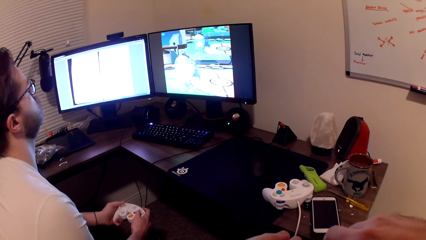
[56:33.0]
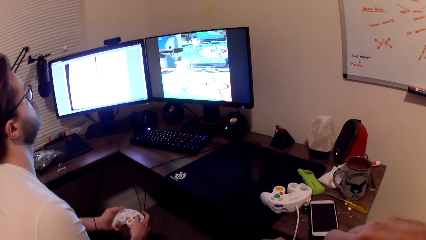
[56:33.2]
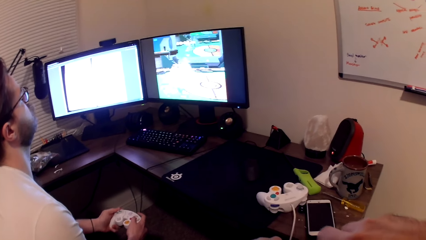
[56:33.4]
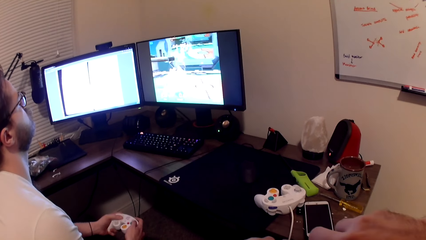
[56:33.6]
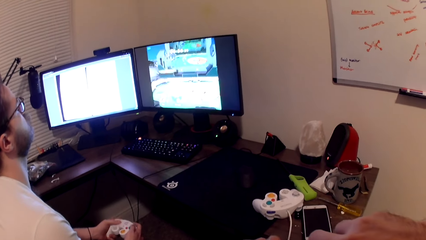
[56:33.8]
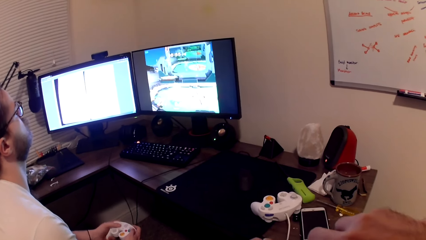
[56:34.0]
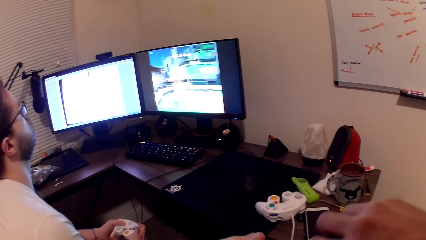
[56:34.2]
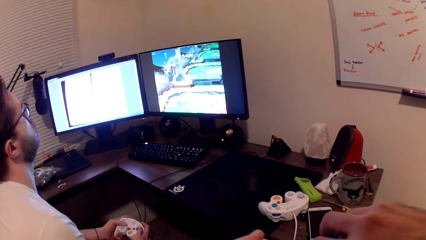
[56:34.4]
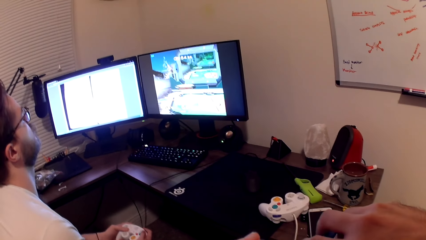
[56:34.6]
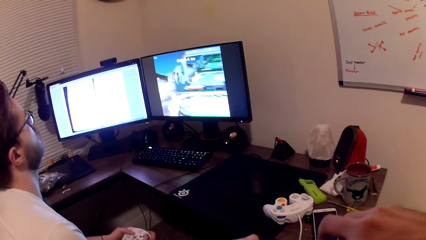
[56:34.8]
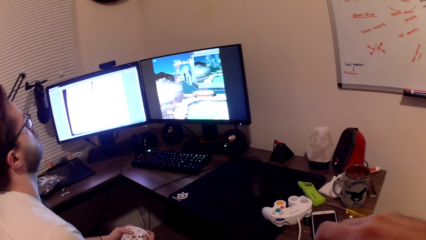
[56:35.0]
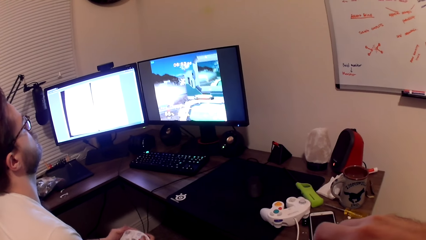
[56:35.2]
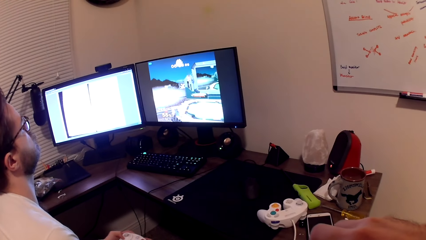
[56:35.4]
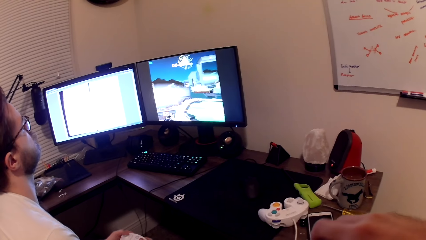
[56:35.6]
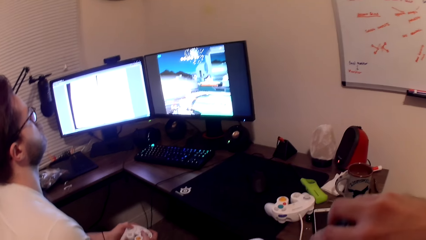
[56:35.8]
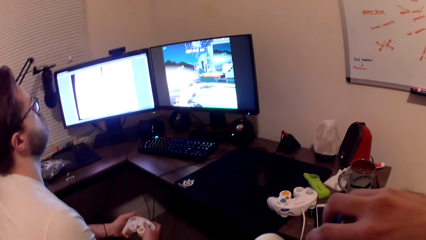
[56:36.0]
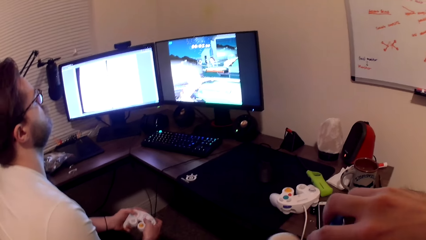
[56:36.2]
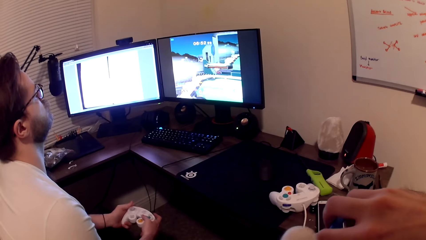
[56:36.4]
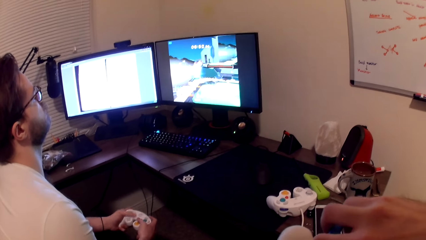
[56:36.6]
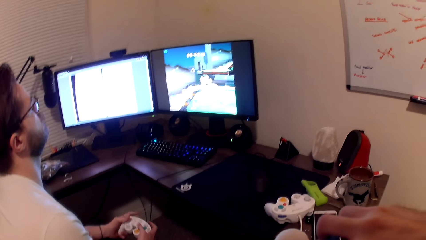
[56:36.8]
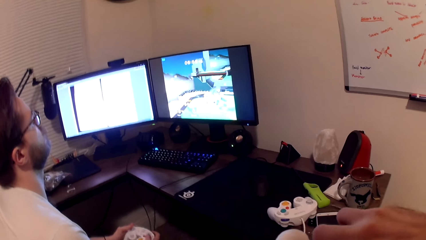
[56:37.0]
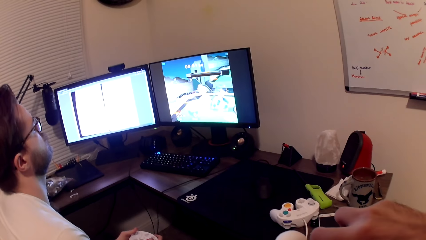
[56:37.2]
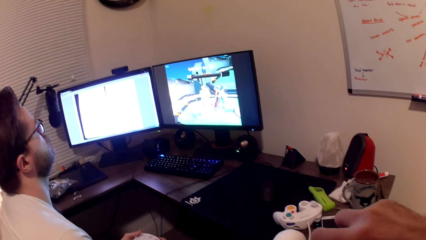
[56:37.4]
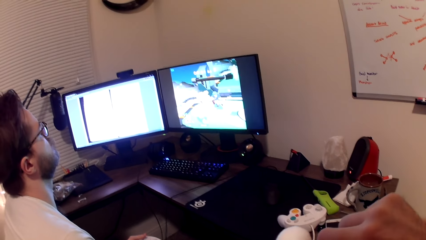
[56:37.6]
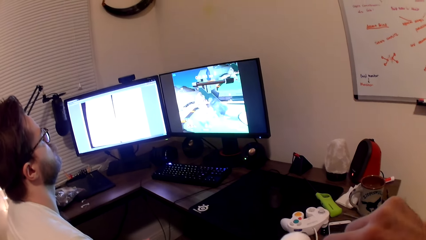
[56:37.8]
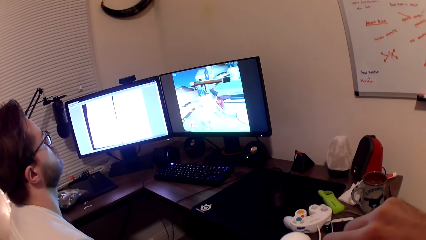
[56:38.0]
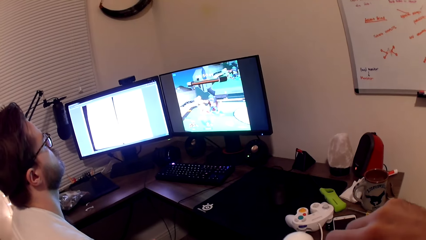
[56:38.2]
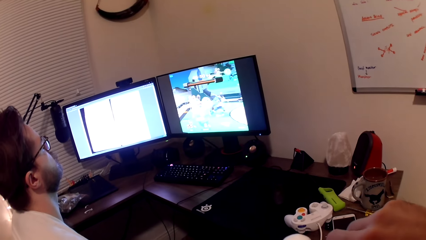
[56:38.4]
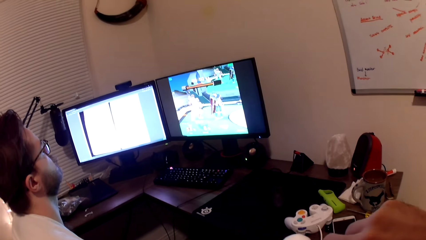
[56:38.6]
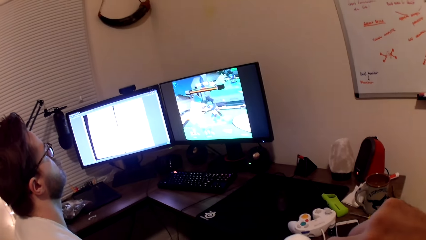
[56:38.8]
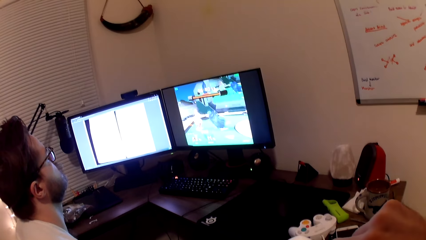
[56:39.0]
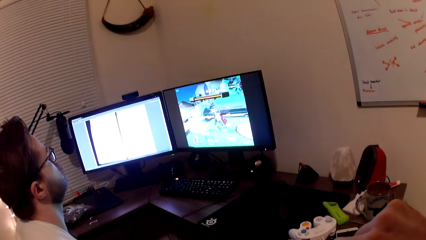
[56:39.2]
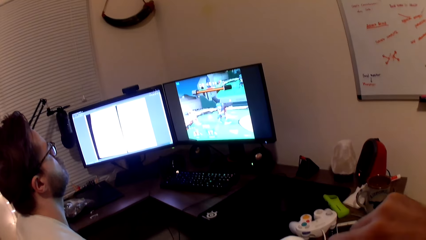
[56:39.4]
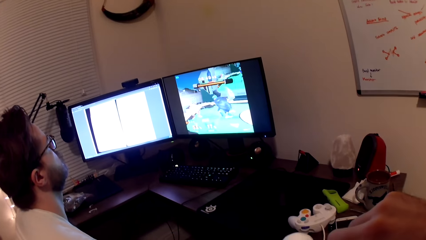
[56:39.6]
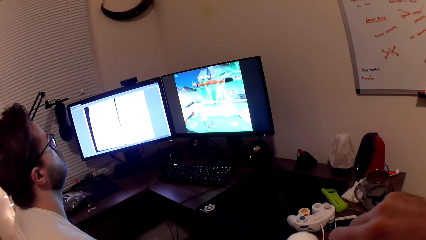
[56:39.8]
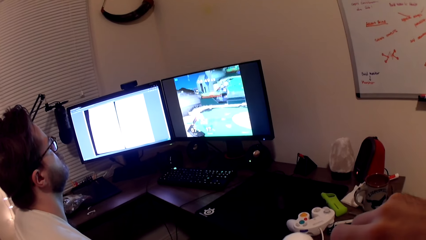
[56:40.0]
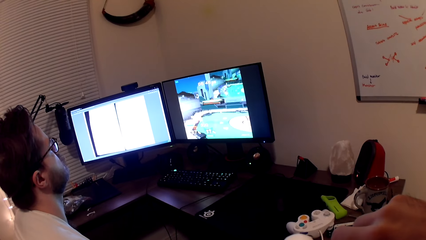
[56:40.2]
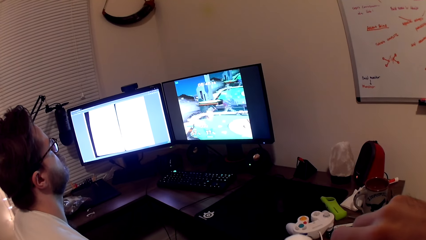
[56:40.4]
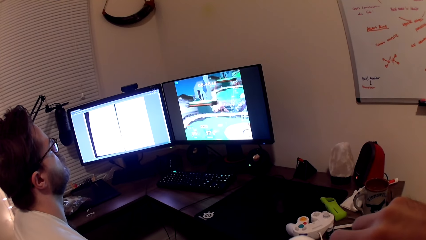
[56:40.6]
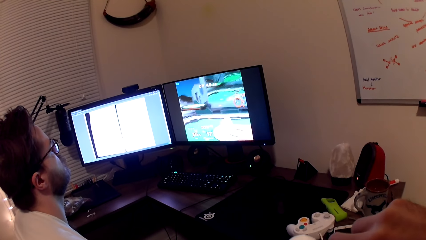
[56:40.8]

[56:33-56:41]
The camera wearer sculpts the Styrofoam sculpture in his left hand with the plier.

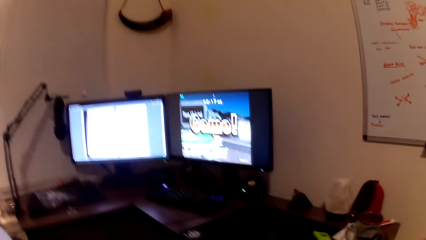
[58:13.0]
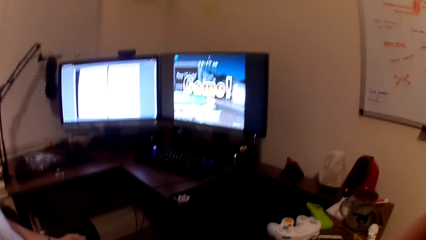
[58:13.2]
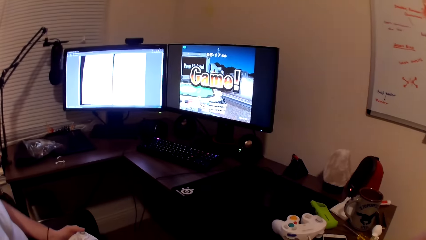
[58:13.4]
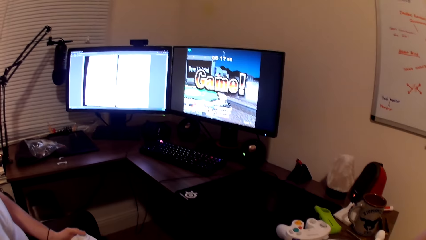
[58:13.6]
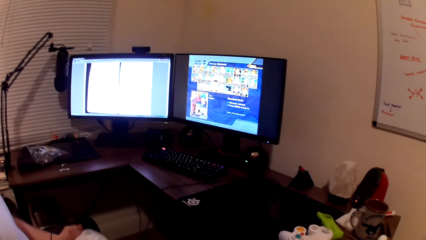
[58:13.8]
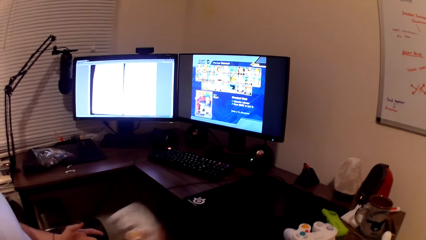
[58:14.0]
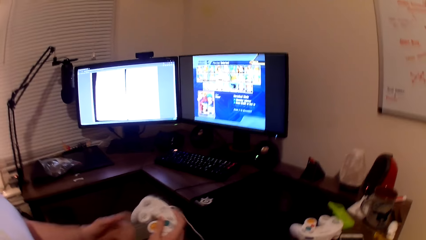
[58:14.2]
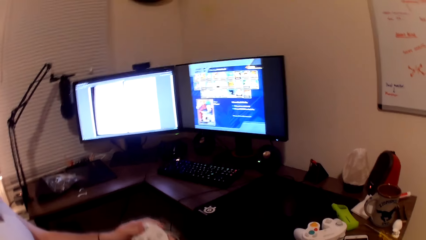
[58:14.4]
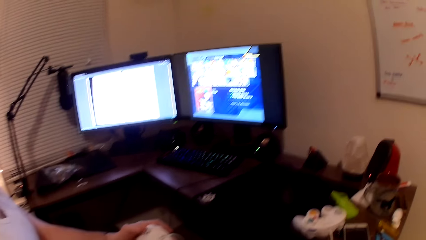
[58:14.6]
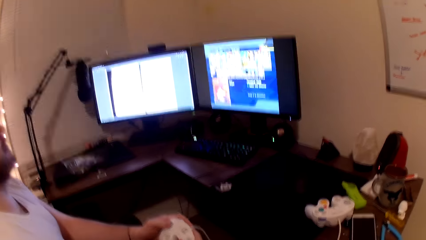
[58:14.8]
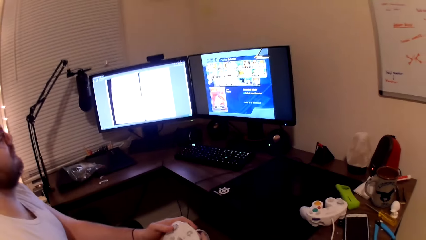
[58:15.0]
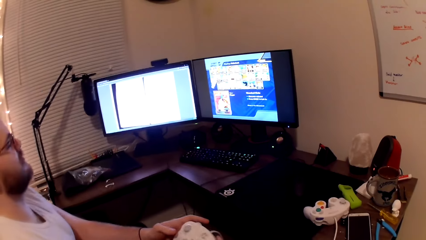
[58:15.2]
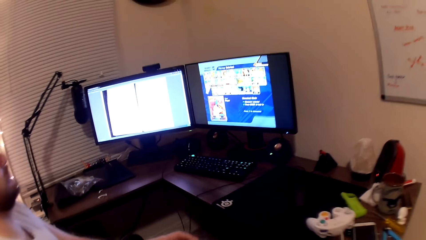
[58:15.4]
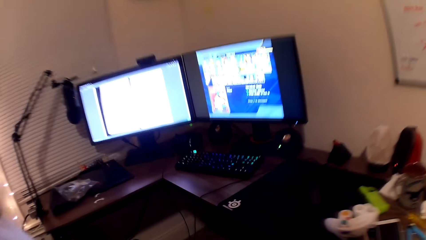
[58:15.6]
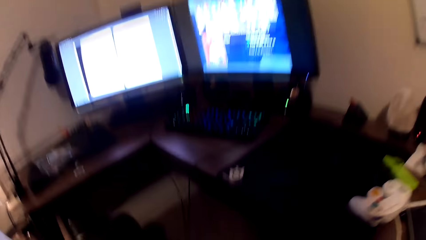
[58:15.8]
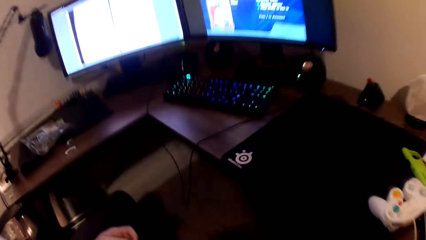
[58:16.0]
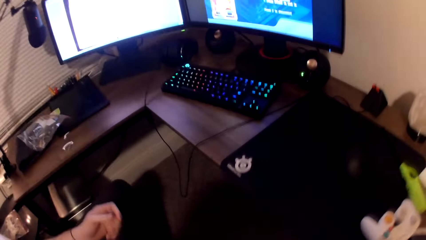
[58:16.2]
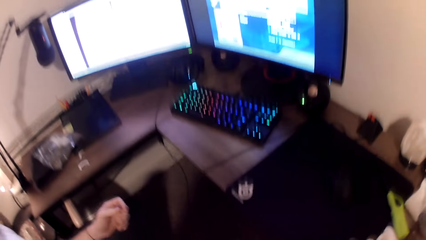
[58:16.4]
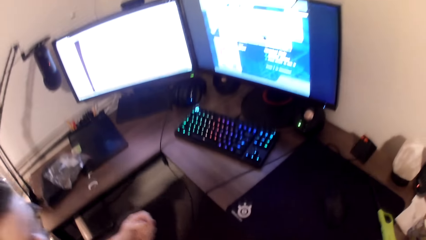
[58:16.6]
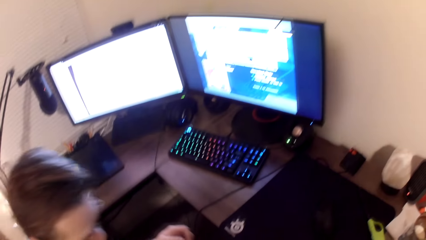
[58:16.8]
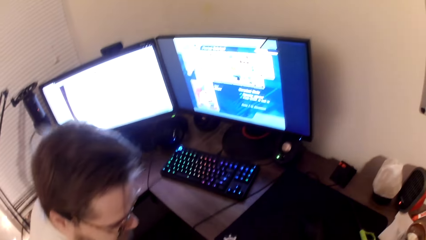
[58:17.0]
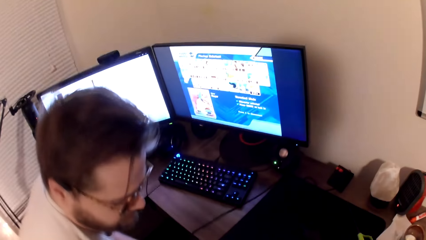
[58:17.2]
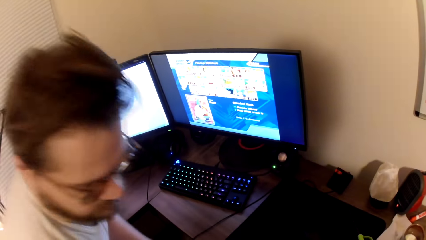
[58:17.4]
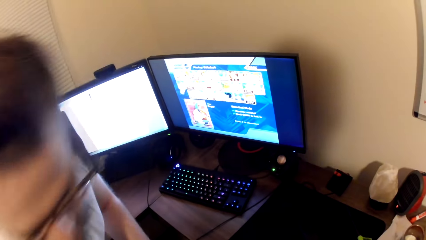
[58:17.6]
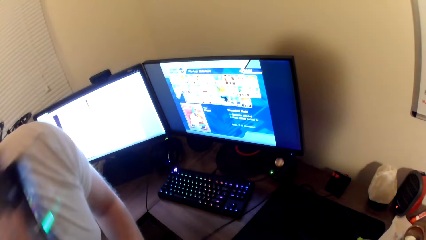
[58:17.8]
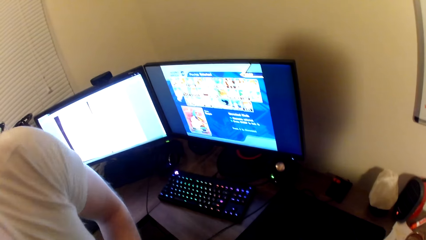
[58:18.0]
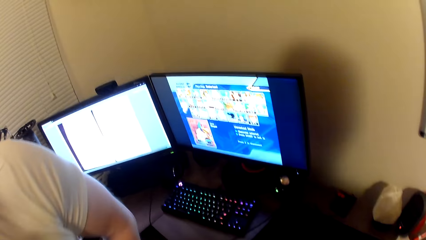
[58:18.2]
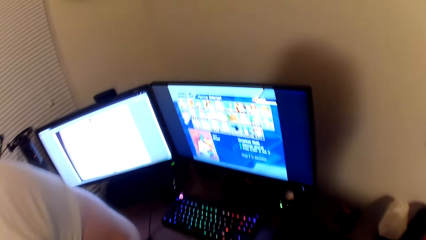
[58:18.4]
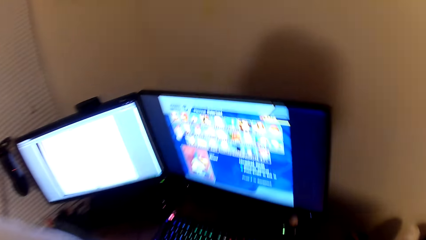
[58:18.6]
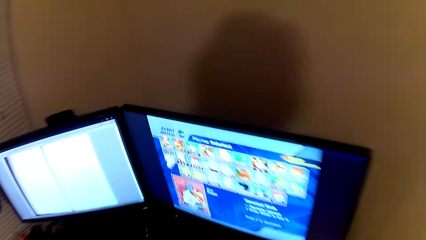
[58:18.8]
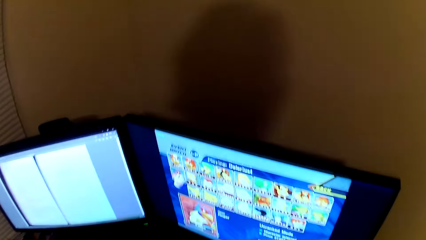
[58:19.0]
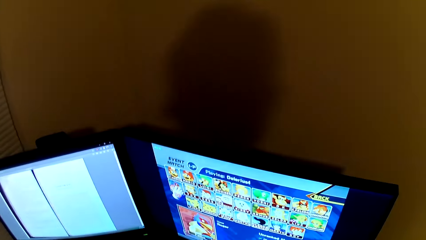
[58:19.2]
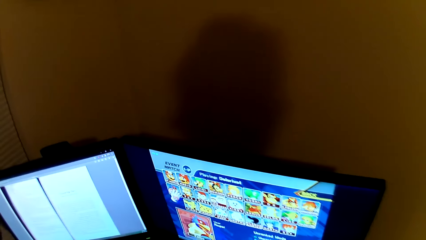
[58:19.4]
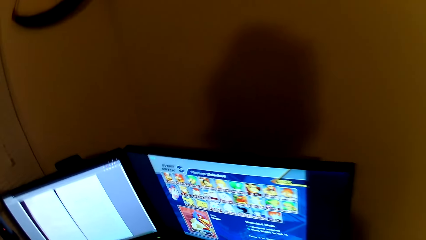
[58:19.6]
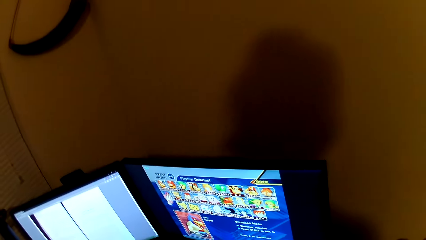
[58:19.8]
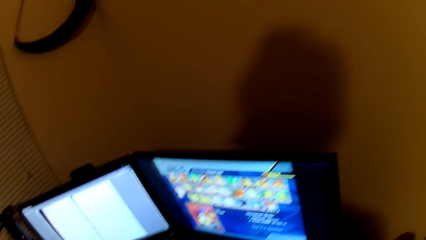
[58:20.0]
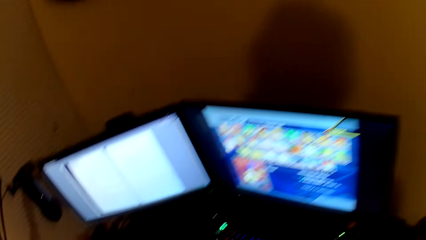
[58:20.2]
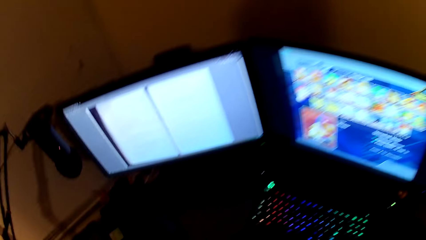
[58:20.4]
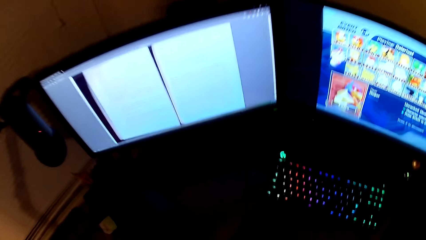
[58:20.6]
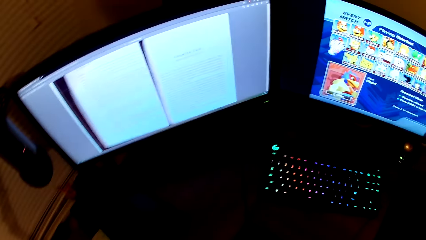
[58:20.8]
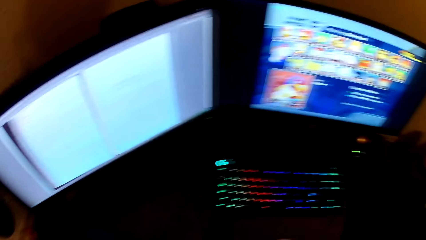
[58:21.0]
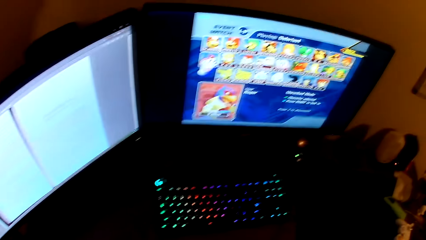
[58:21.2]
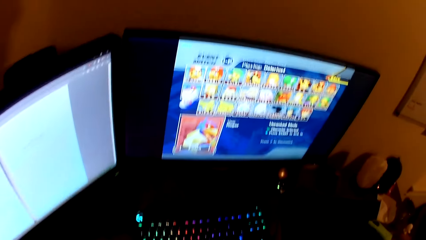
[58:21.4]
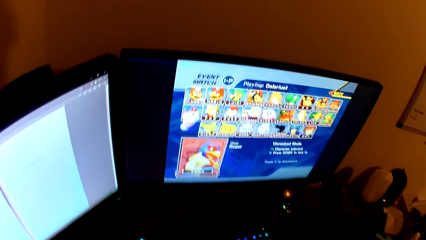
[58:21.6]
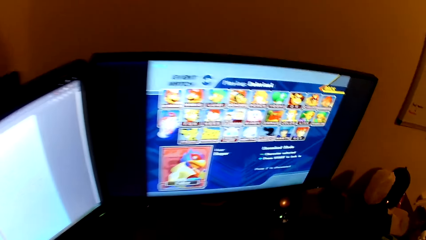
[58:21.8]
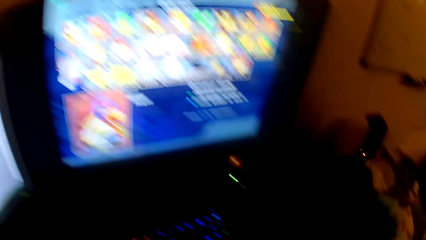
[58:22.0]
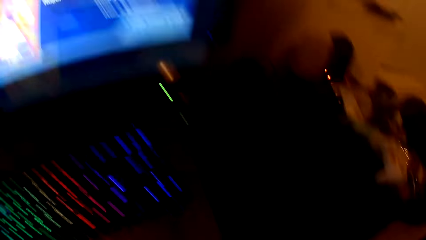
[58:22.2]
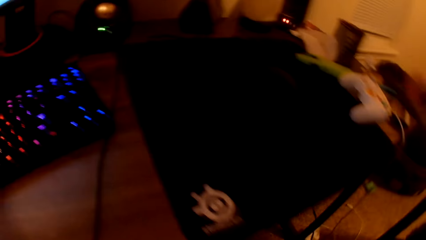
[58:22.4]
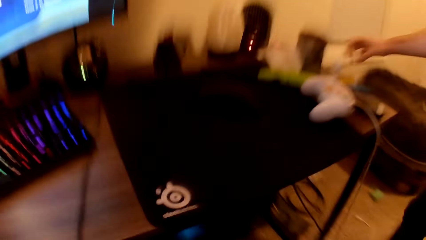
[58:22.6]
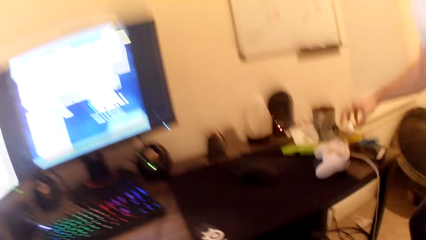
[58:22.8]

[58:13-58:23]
A person interacts with the camera wearer. The camera wearer's hands are on a video control pad. The person gets up from the chair. The camera wearer sits down.
